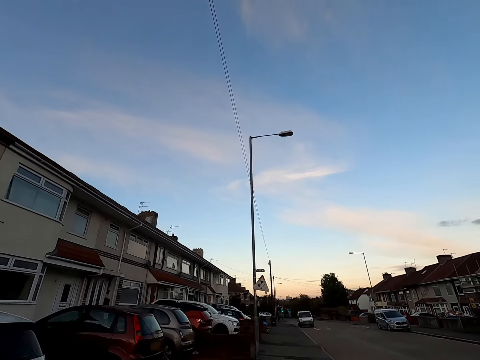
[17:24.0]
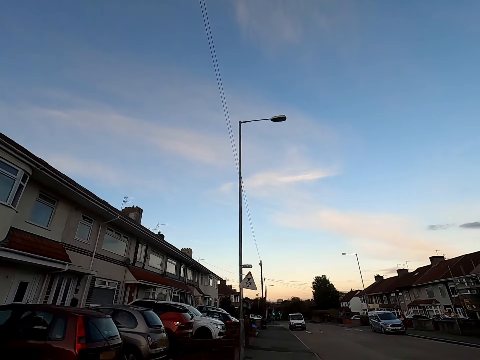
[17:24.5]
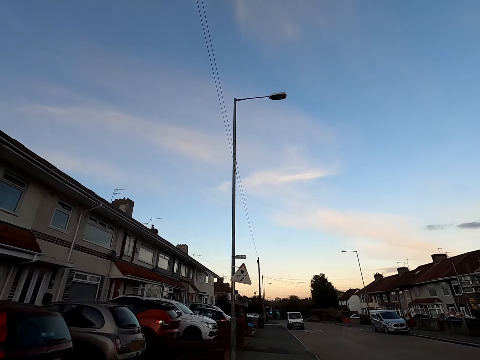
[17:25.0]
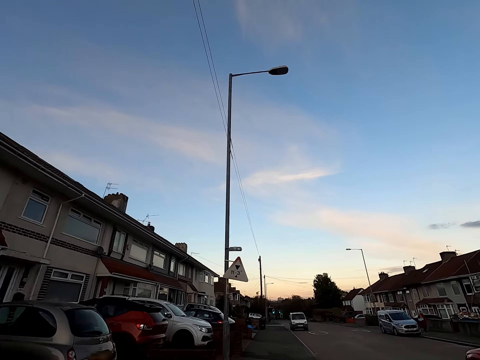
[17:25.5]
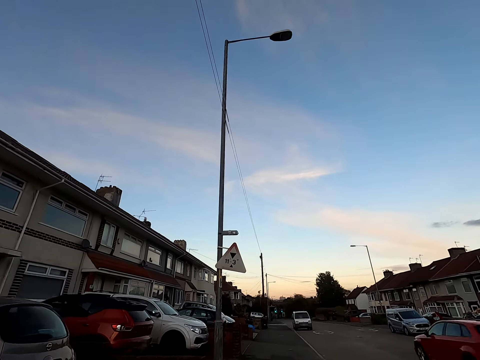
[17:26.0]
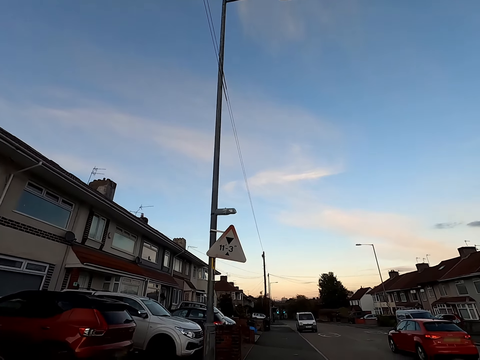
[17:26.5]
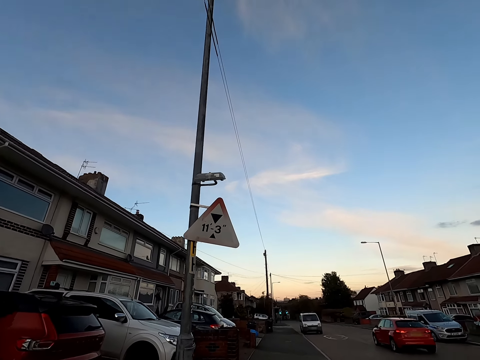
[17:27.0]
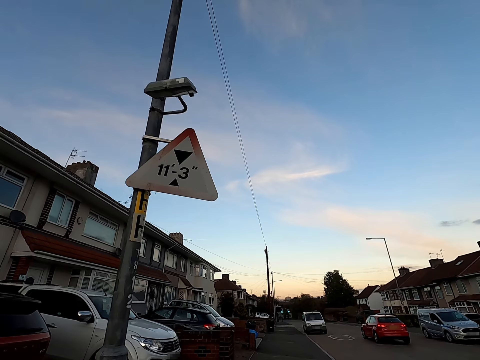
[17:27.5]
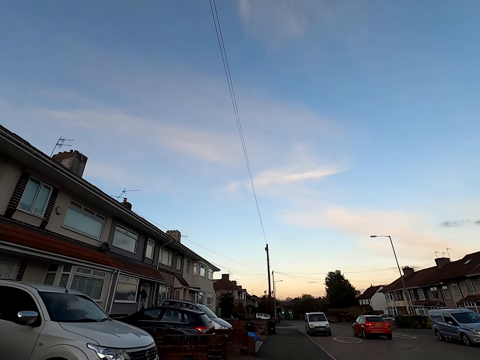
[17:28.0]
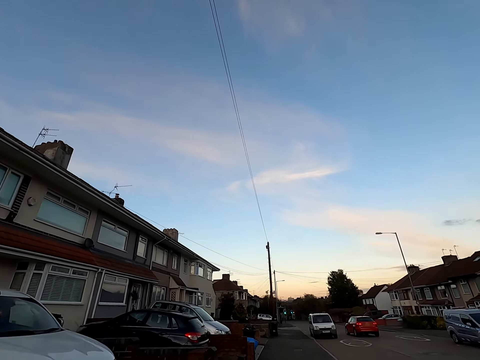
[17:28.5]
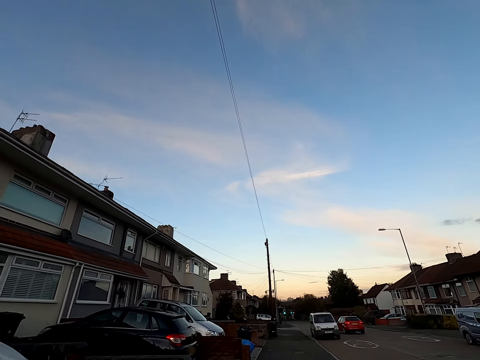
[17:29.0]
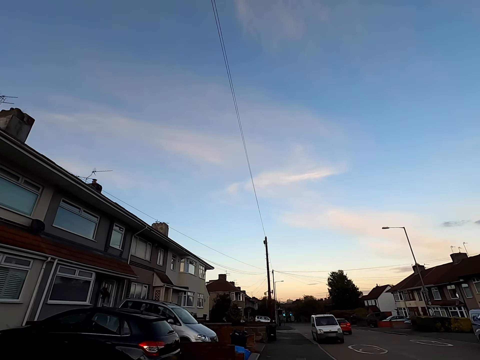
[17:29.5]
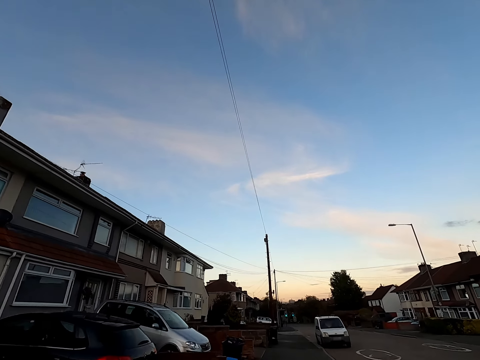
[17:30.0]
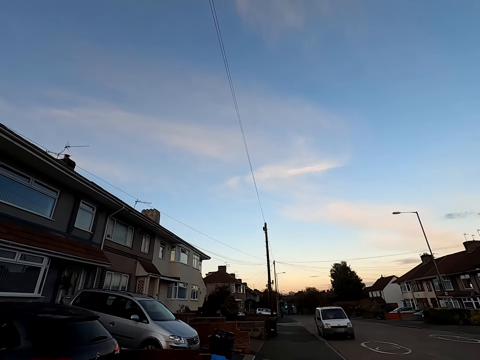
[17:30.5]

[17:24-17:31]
A car drives past the camera wearer.

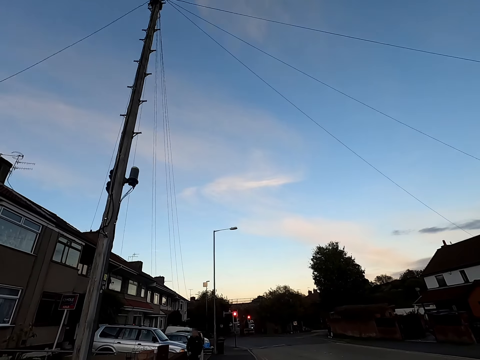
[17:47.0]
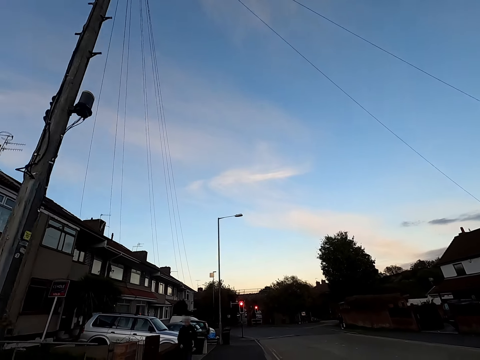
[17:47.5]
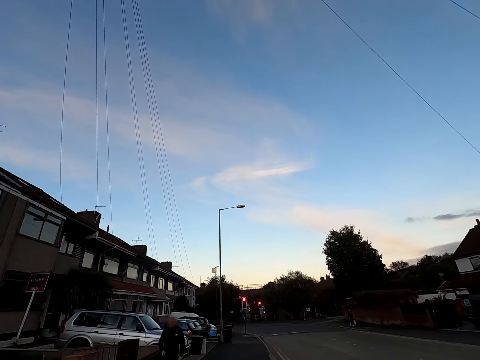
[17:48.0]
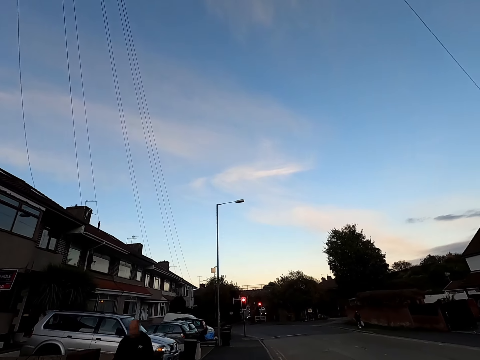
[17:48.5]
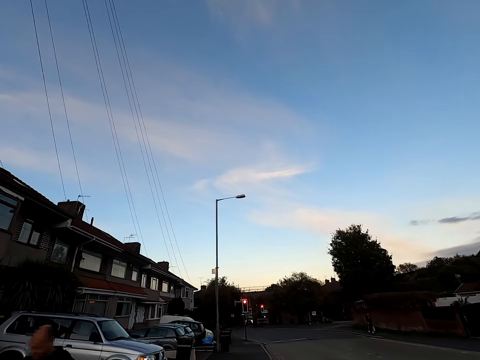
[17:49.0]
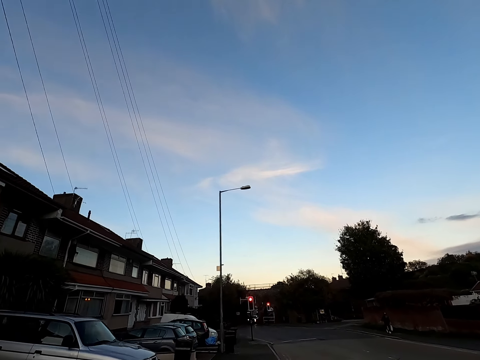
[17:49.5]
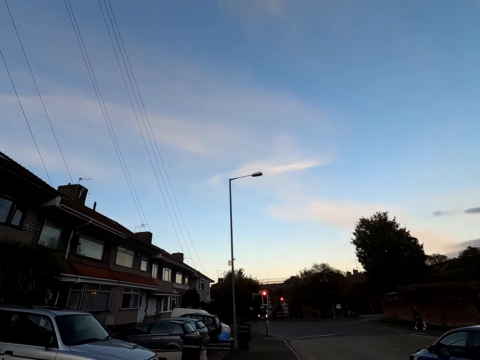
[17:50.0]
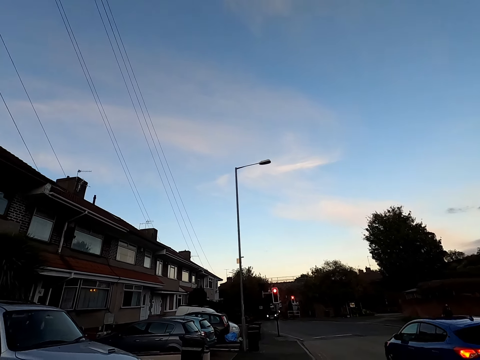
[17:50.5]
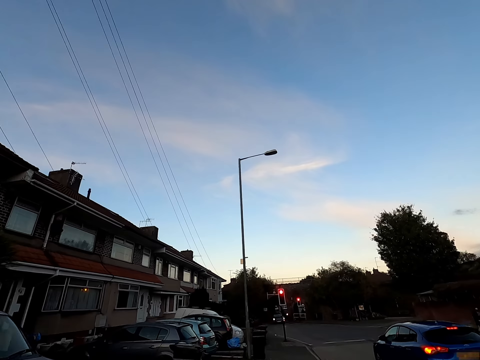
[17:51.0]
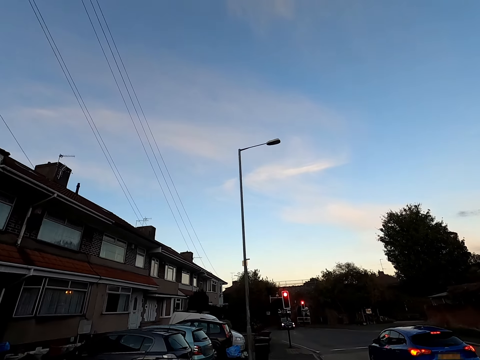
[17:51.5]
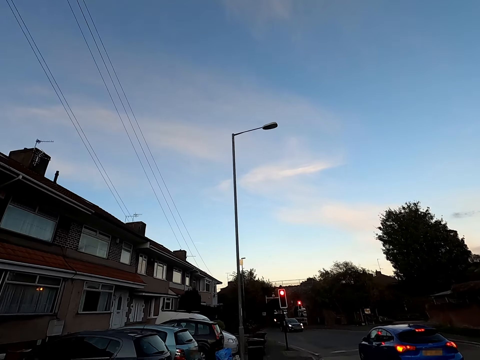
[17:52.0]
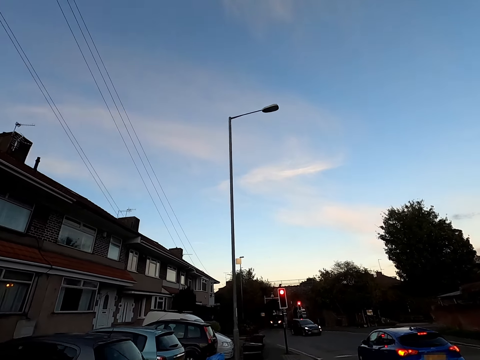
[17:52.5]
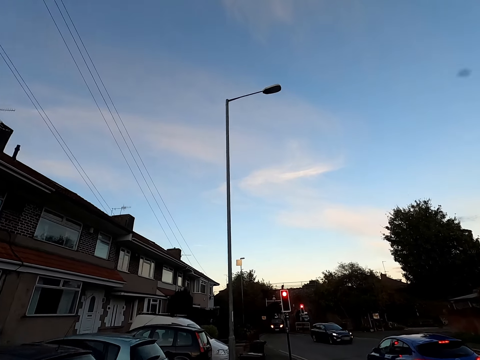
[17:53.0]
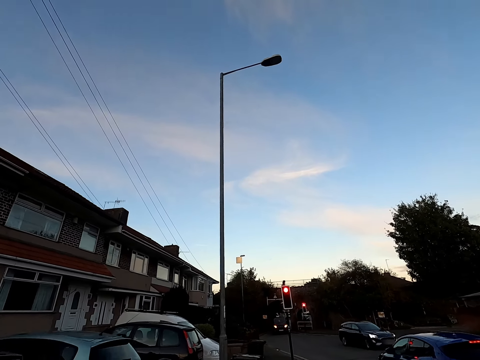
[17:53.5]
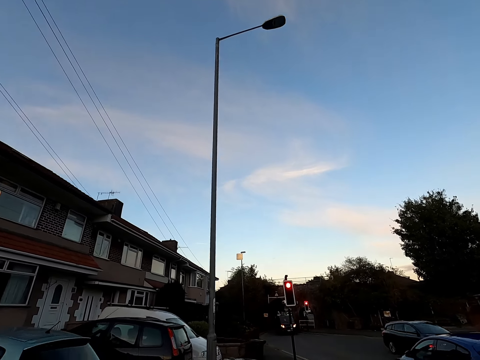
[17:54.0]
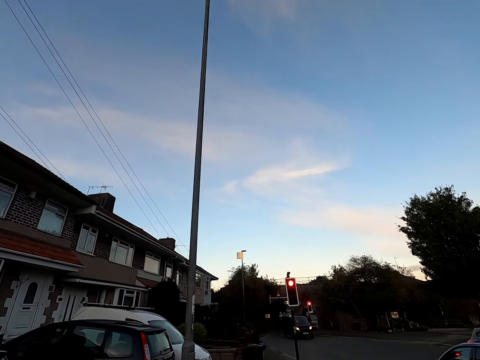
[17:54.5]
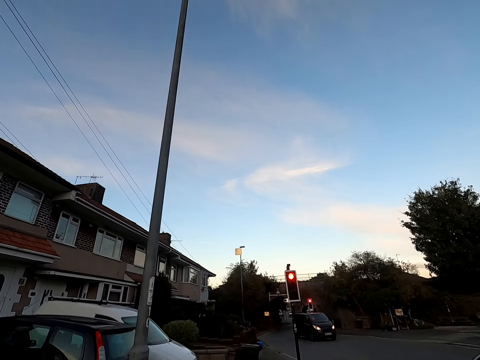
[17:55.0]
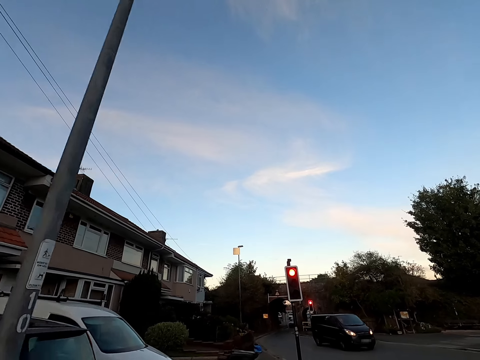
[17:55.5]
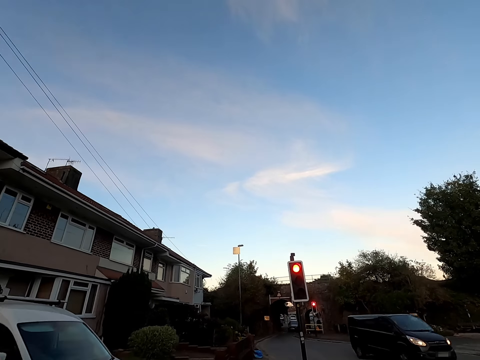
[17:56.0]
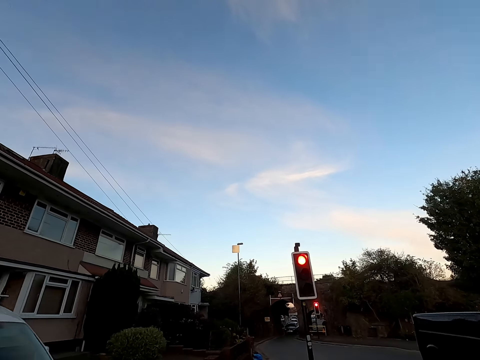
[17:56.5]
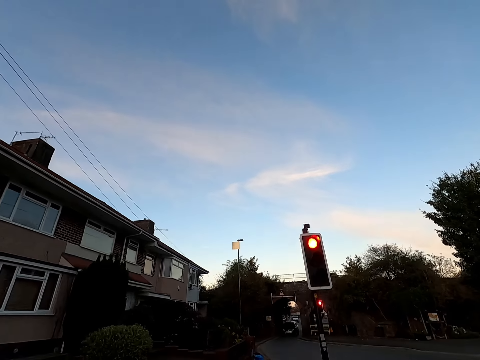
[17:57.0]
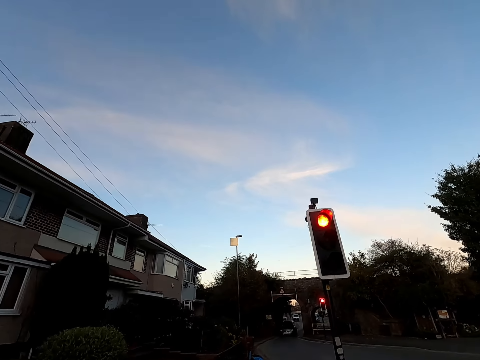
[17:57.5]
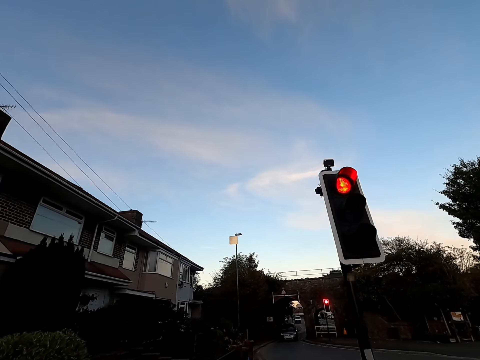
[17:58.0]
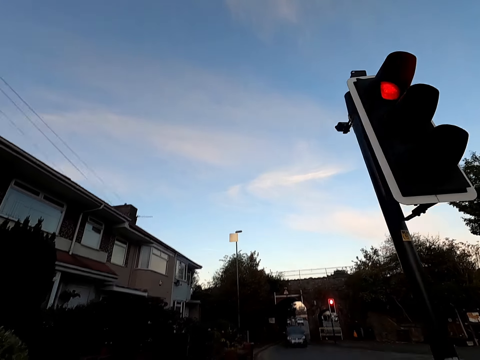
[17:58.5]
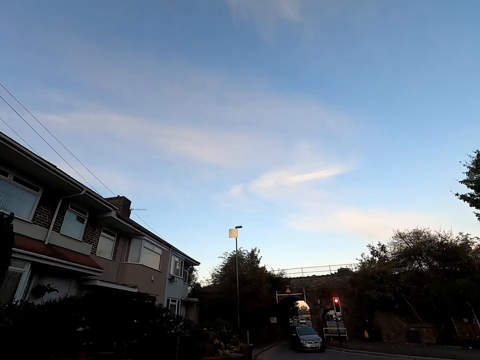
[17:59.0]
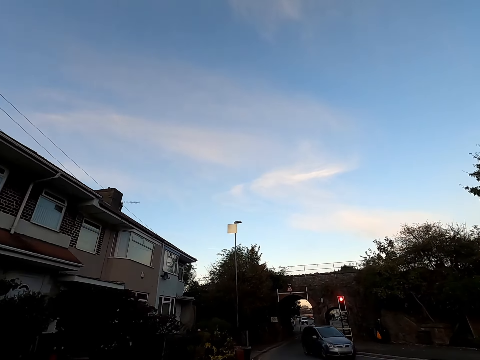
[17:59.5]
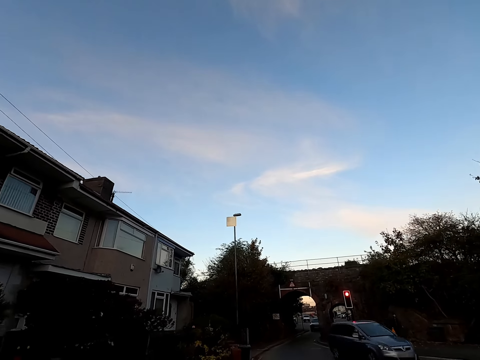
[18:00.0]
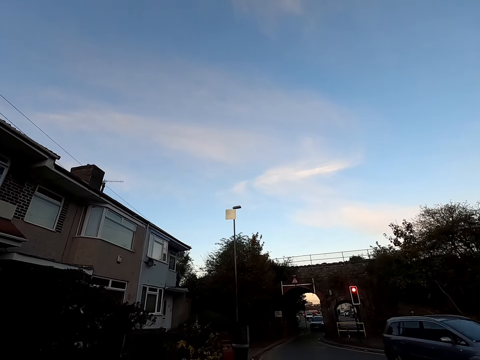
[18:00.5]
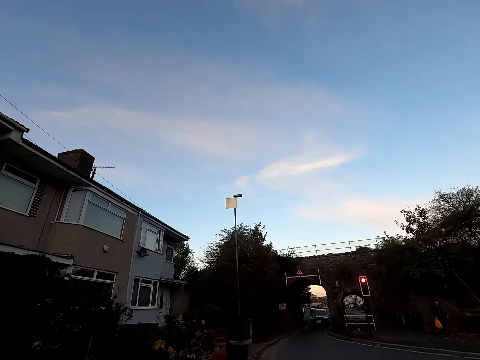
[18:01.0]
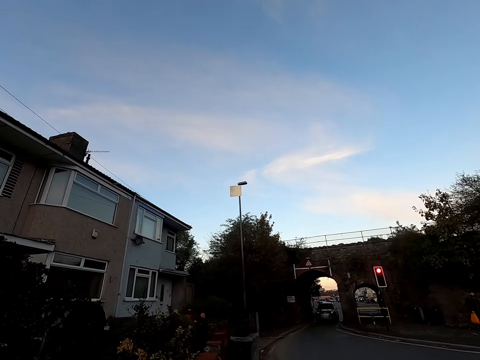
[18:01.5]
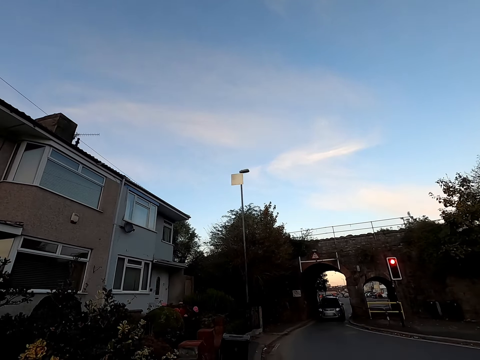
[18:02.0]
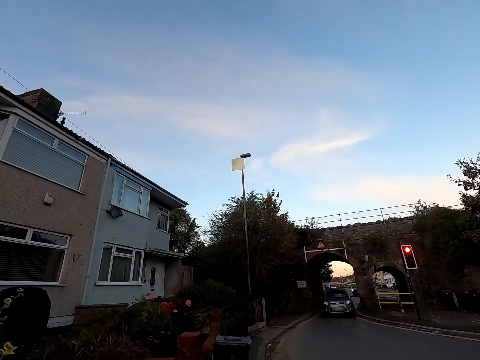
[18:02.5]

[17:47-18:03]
The camera wearer jogs past a man. A car drives past them repeatedly.

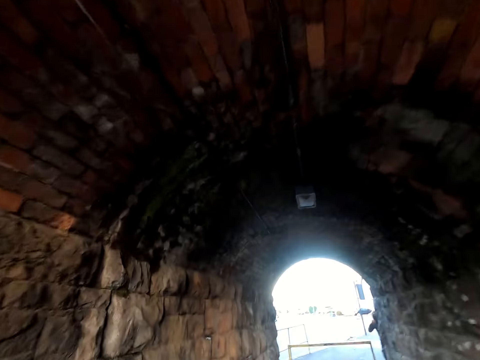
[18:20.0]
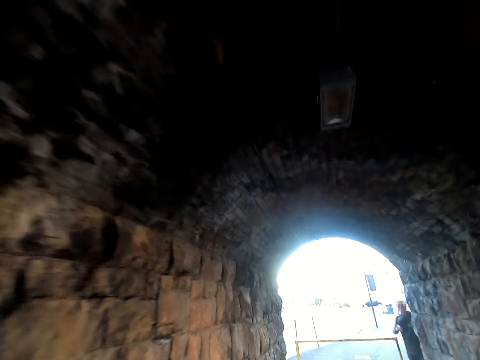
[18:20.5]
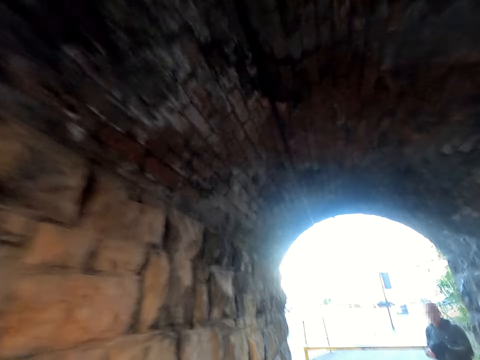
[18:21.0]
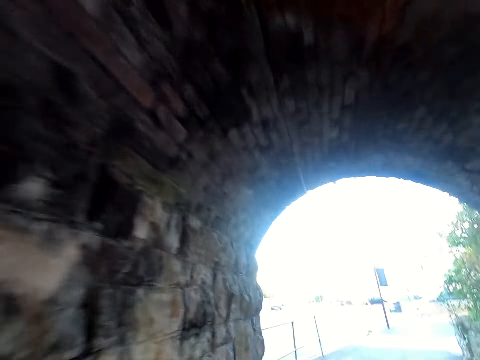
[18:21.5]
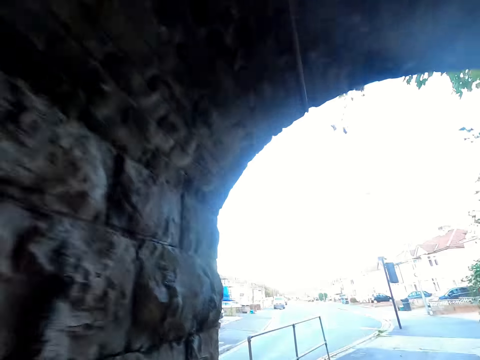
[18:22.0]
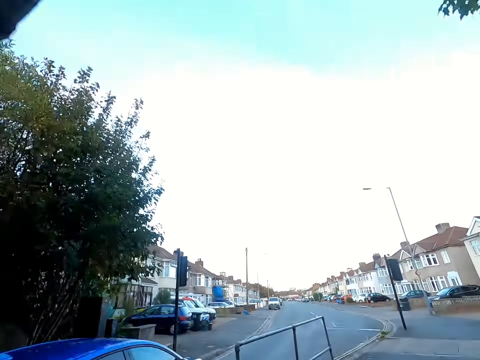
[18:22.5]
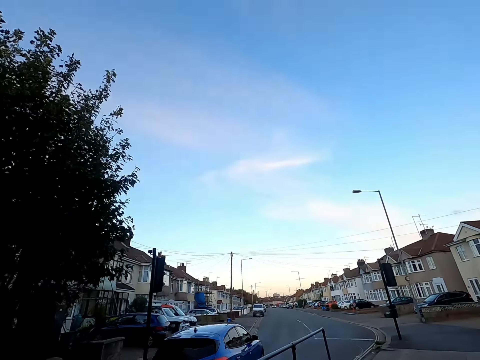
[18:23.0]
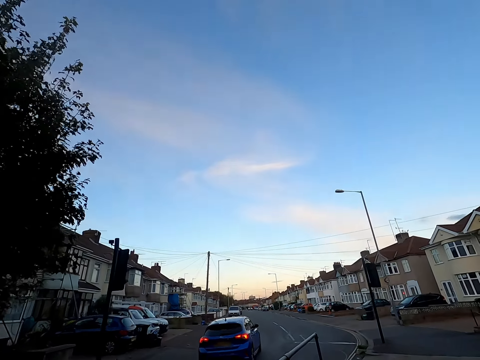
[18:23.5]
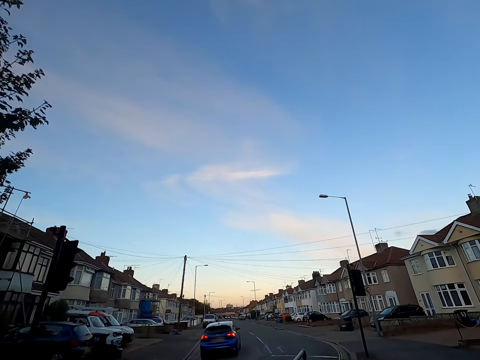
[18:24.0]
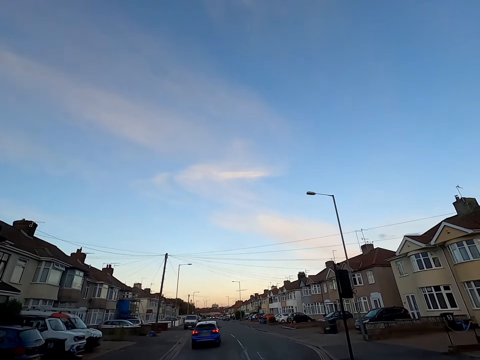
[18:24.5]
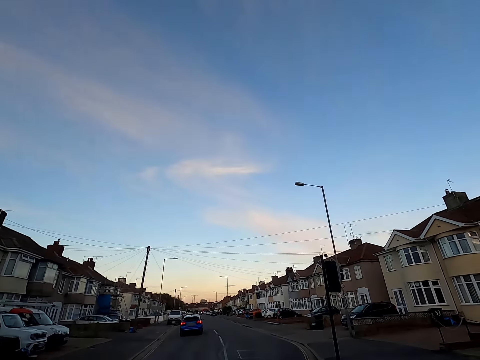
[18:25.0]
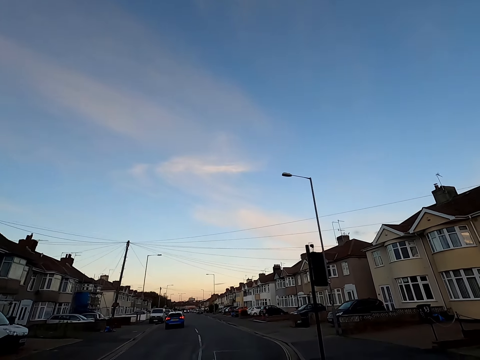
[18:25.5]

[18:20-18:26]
A man walks past the camera wearer. A blue car drives past them.
